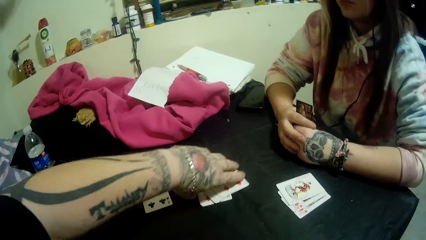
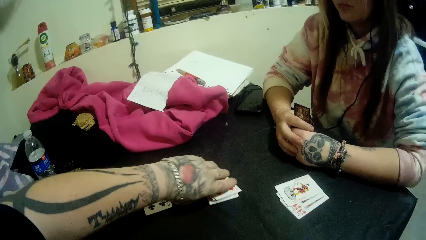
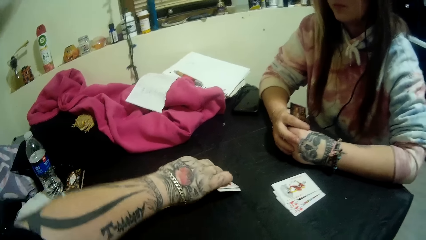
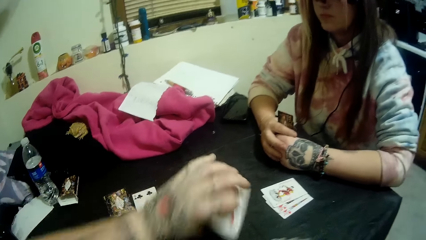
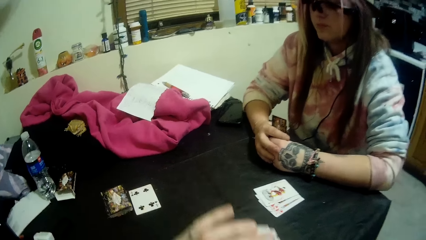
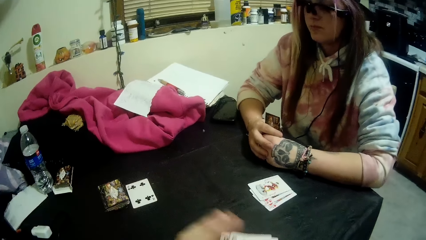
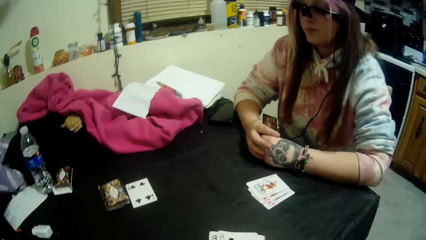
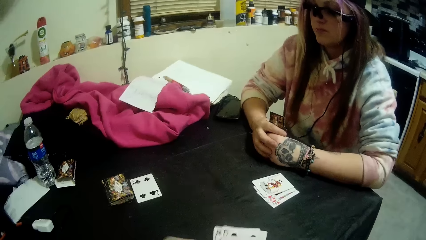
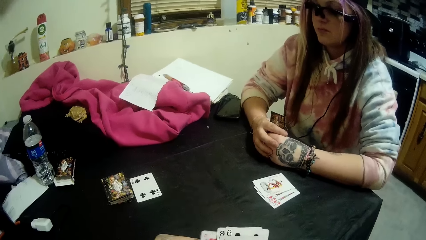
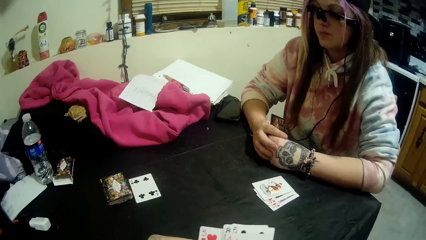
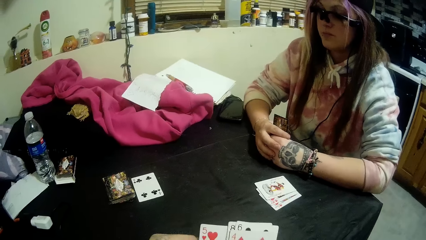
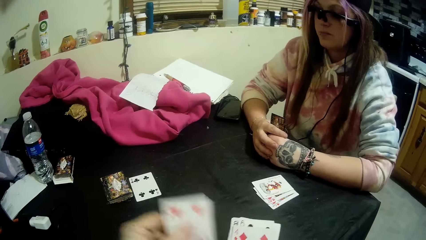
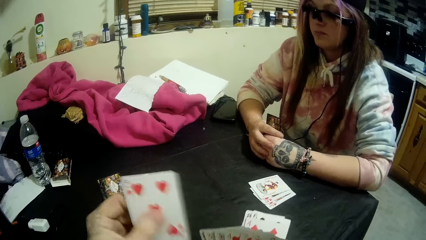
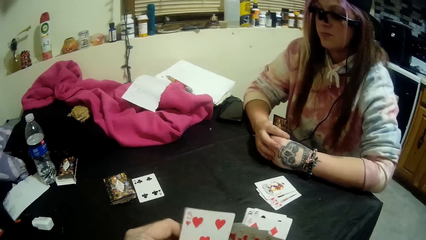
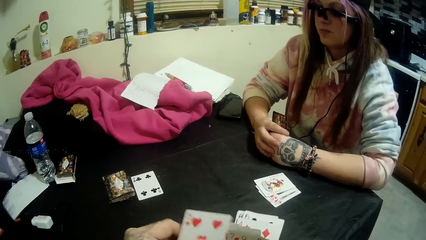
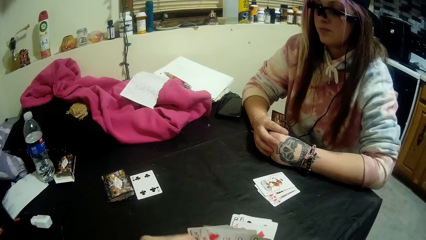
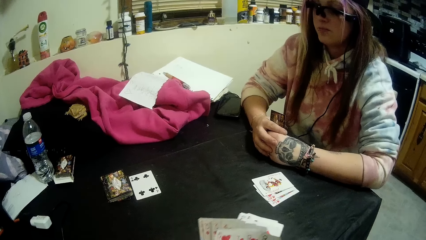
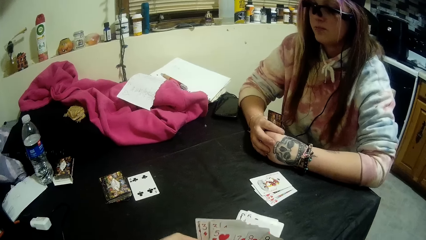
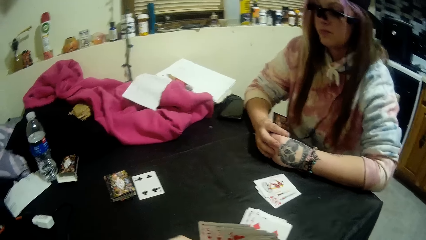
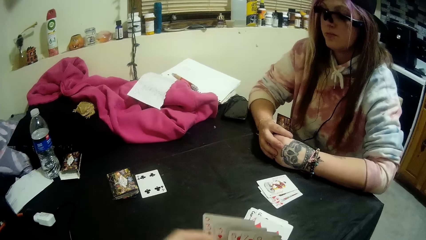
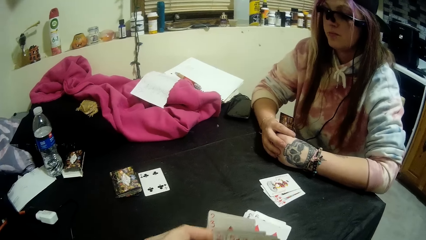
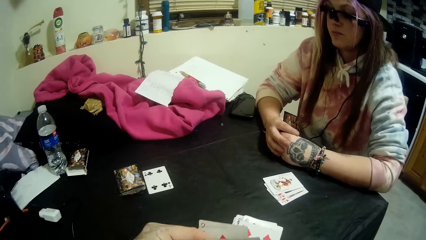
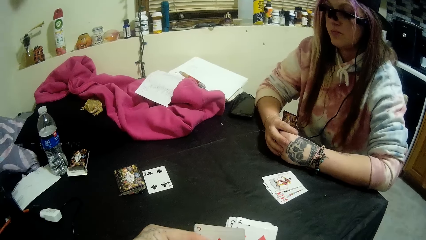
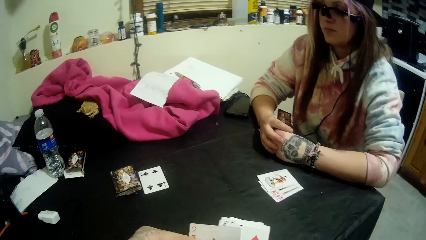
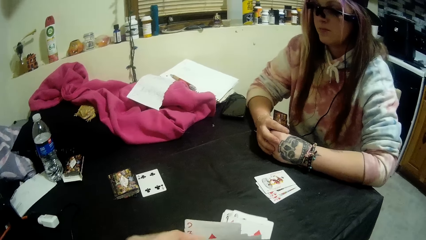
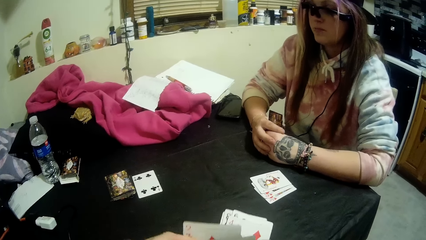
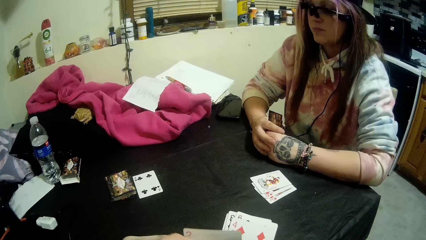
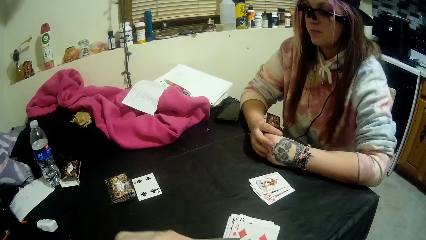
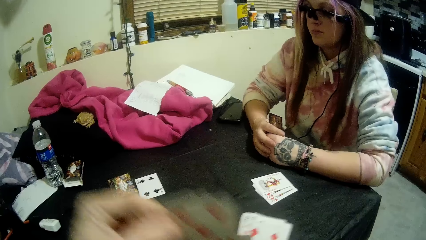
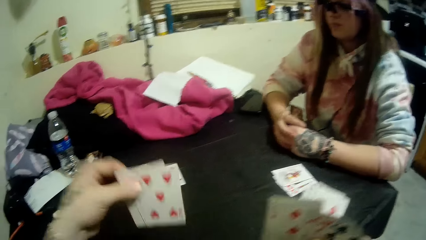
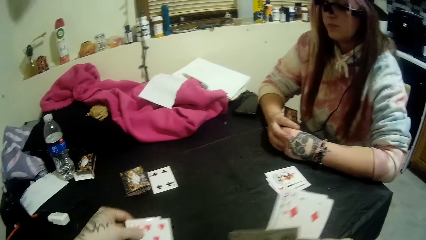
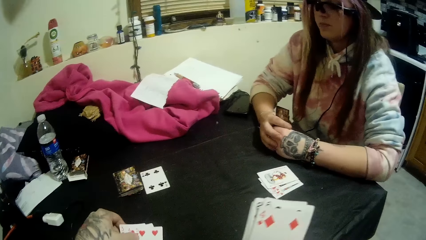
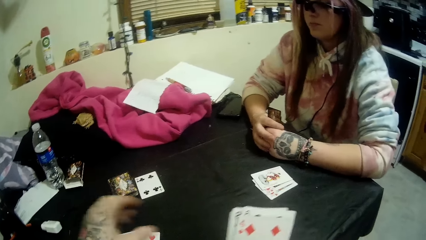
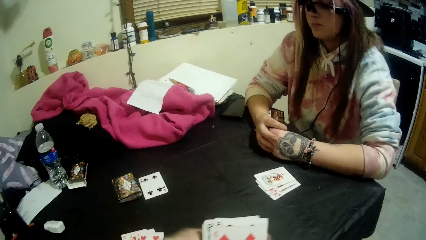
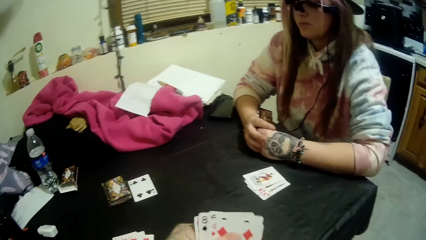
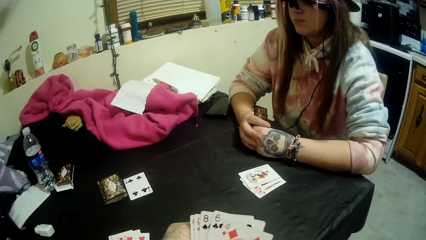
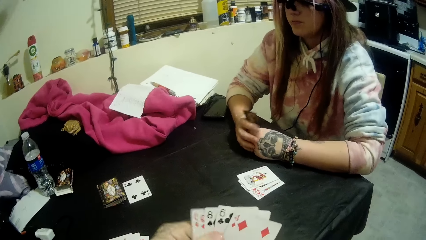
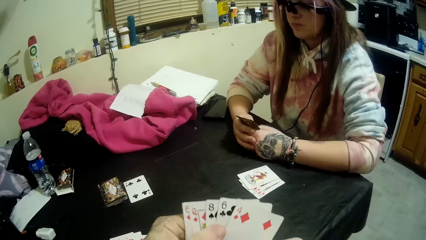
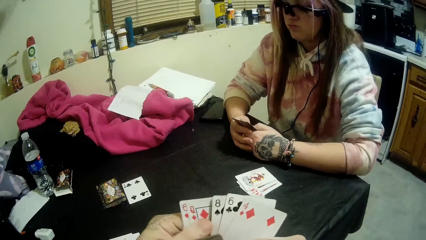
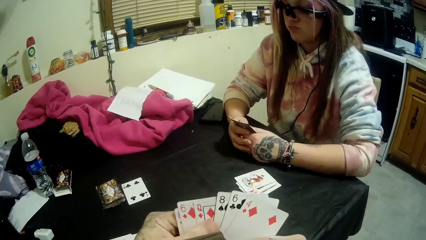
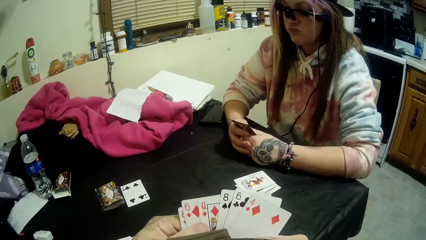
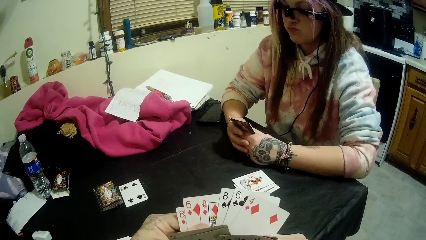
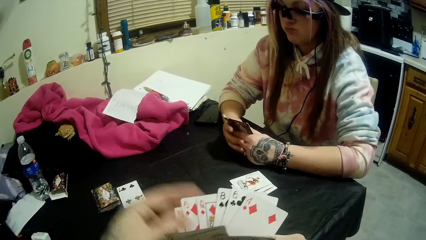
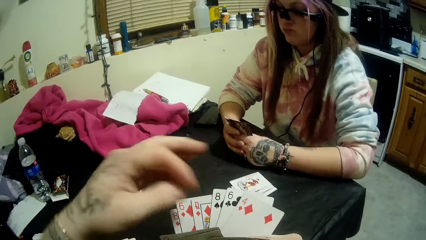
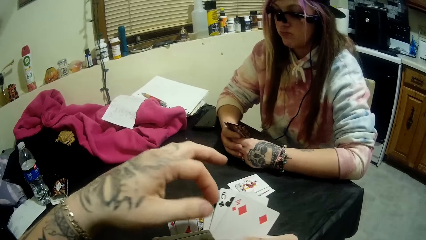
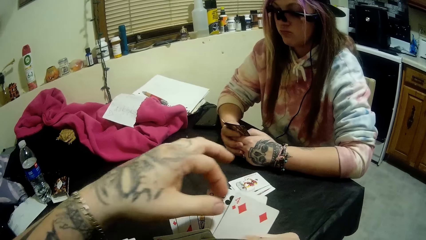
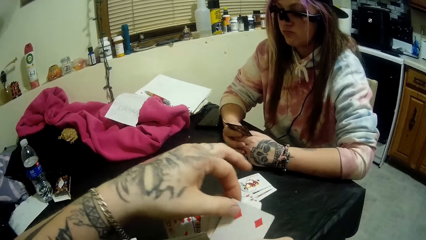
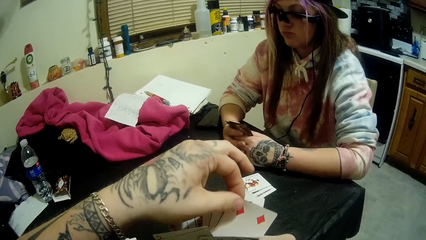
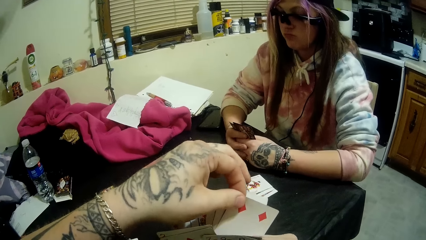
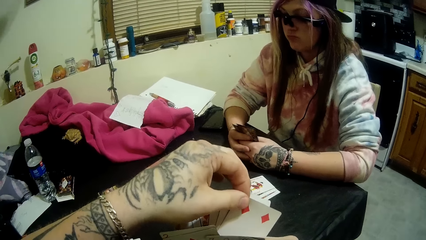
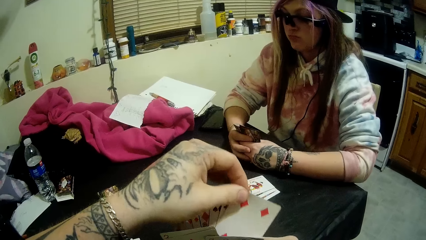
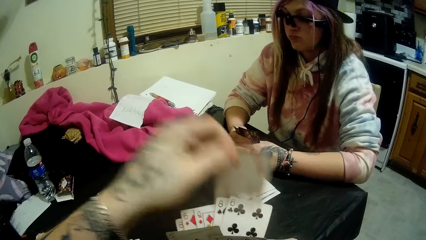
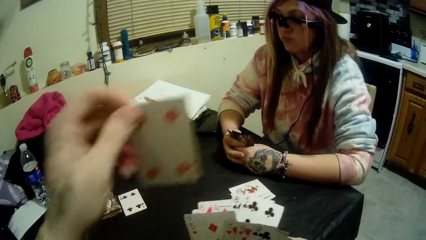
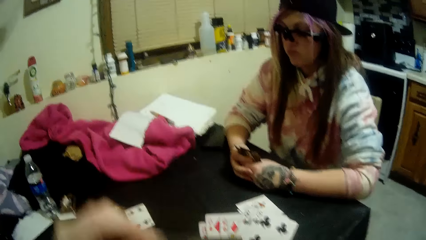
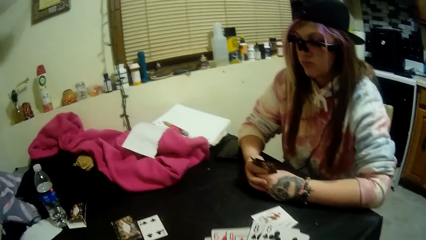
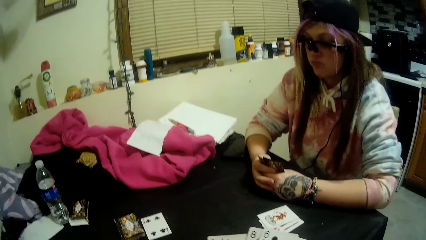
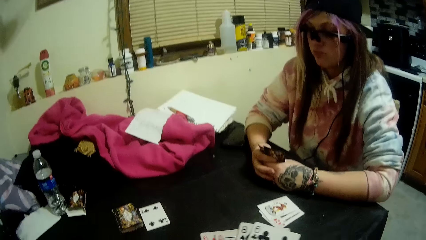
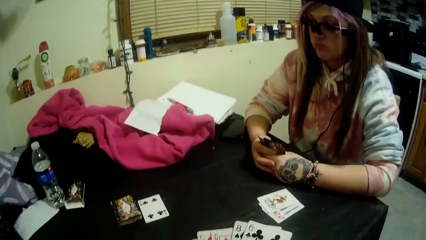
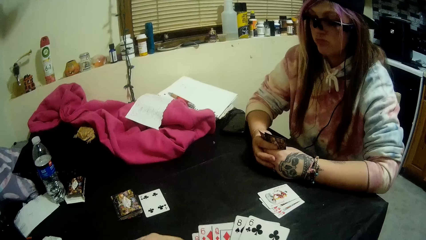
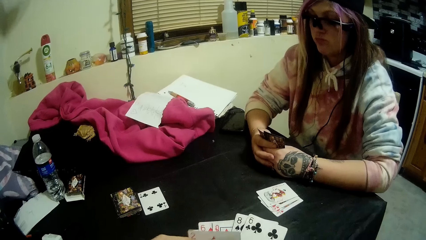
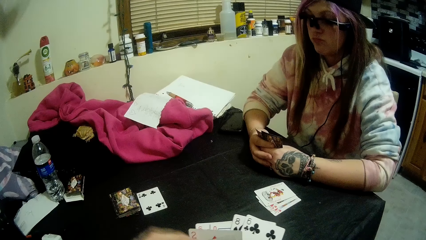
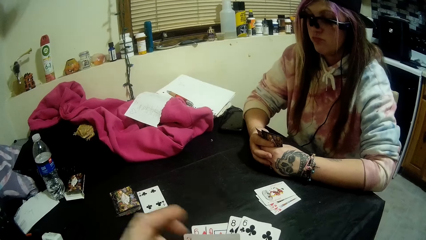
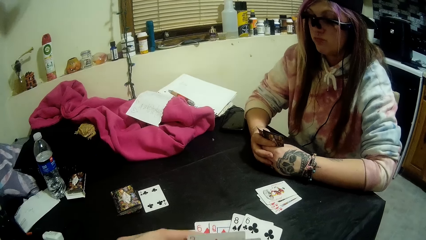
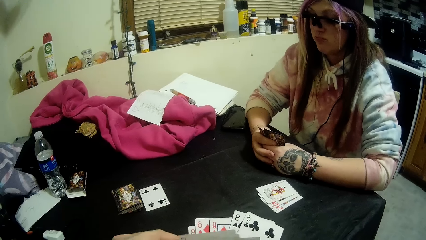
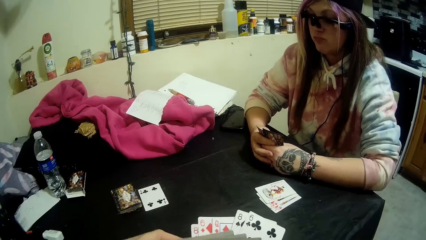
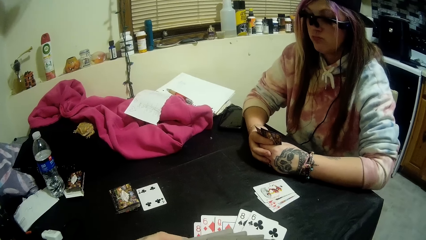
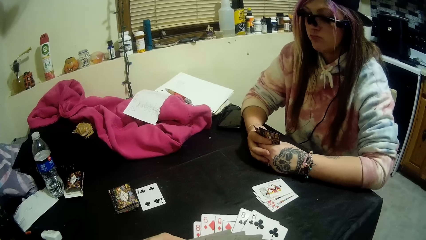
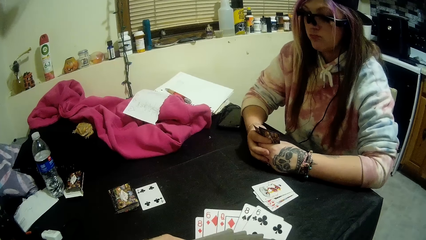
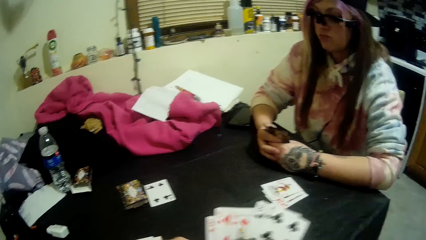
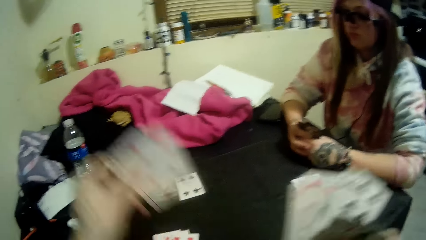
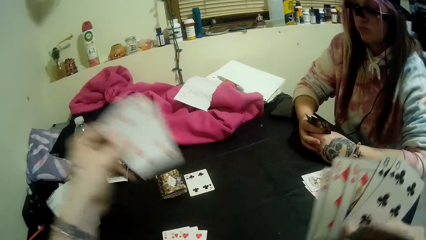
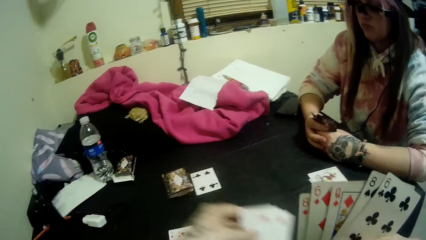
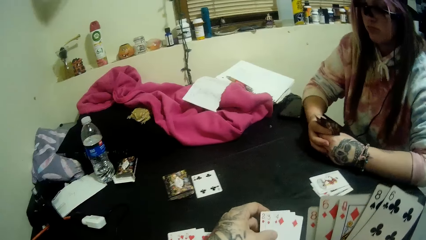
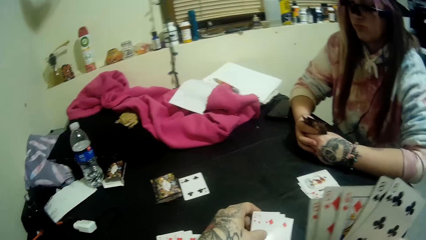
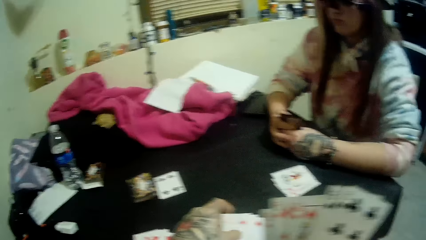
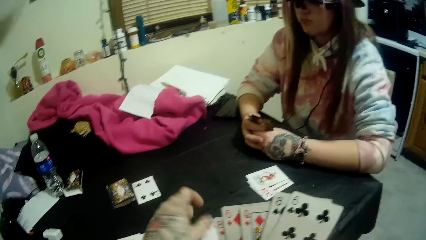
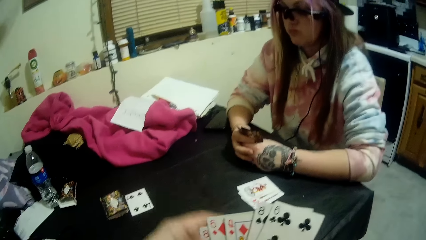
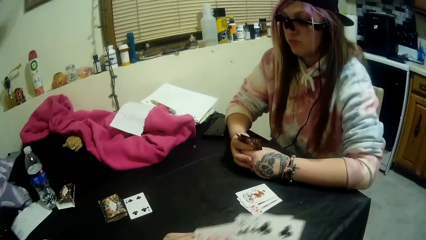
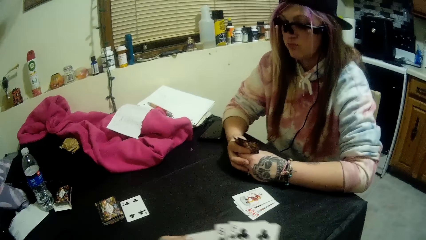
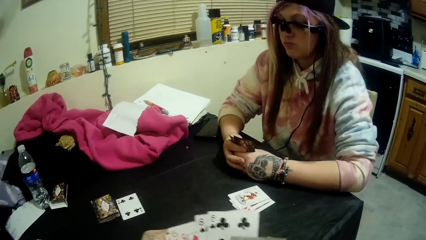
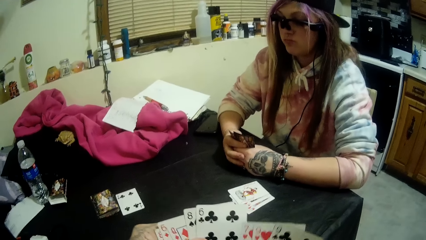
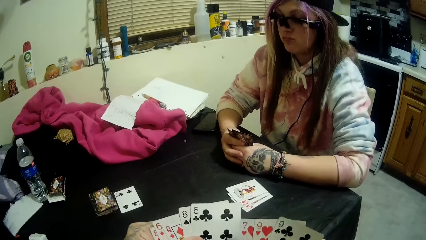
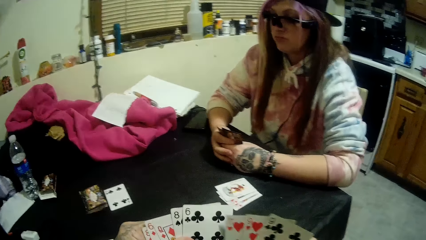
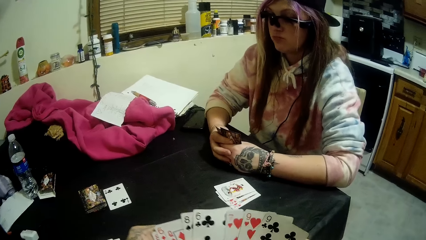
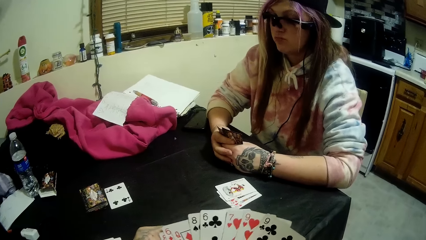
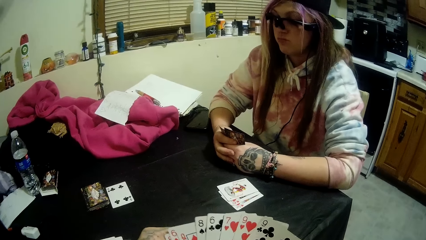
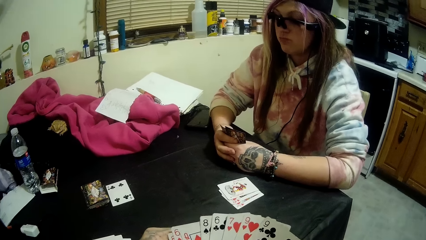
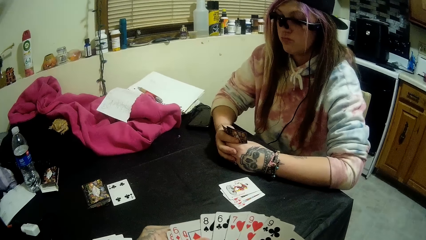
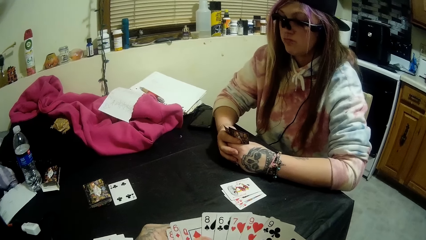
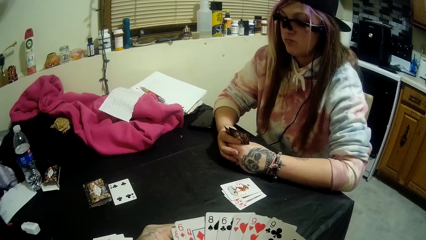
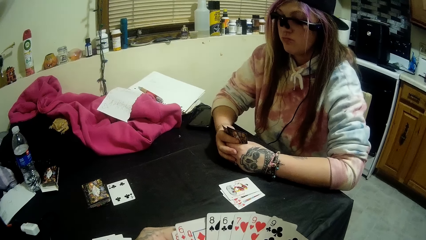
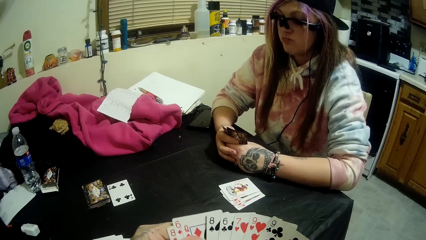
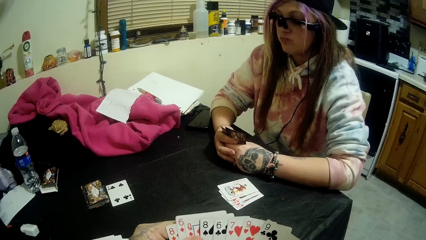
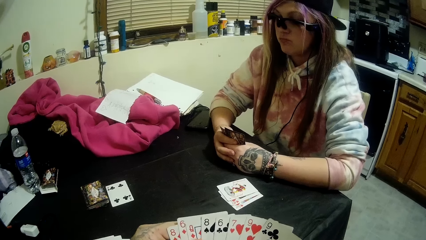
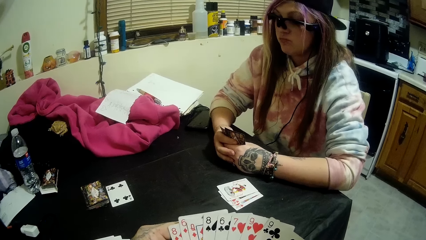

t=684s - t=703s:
The camera wearer picks up the cards. He places the cards on his deck. He arranges his cards. He scans through the cards in his hands. He pulls two cards from his deck. He drops some of the cards in his hands on the table. He holds his cards with both his hands. He scans through the cards in his hands. He pulls a card from his deck. He stares at his cards. He pulls out the cards from his deck. He drops some of the cards in his hands on the table. He holds his deck with both his hands and stares at his deck.
